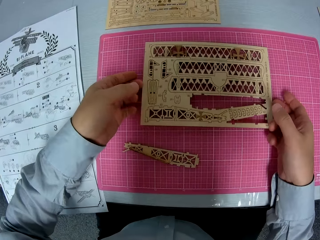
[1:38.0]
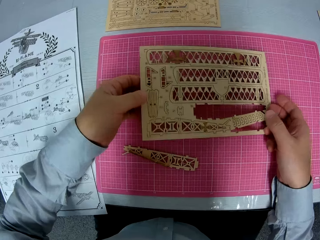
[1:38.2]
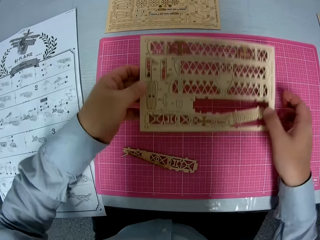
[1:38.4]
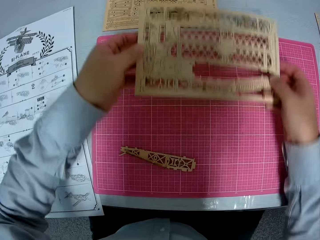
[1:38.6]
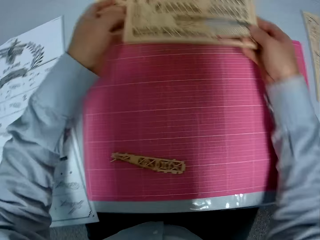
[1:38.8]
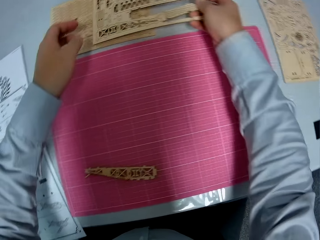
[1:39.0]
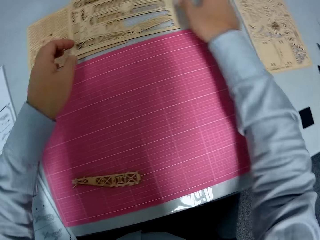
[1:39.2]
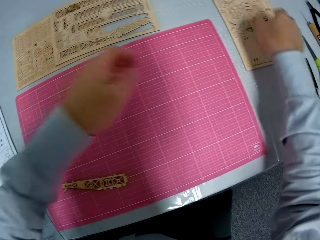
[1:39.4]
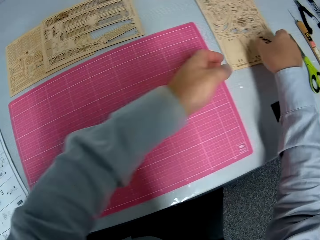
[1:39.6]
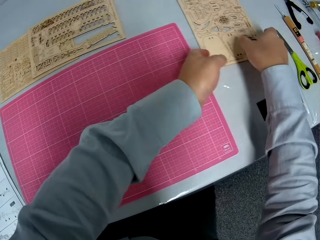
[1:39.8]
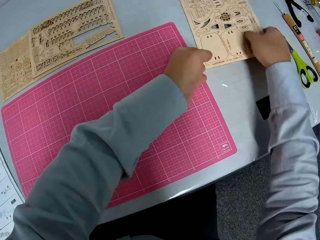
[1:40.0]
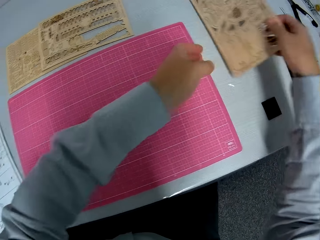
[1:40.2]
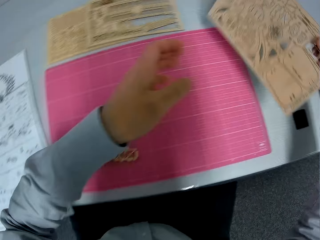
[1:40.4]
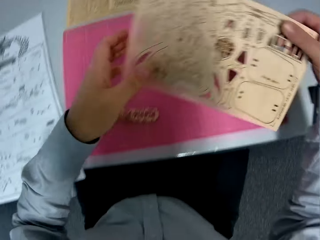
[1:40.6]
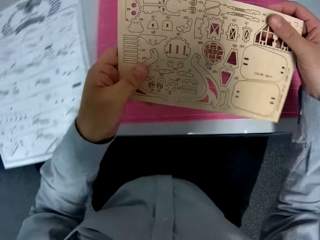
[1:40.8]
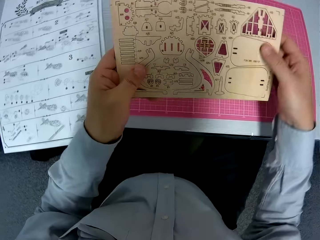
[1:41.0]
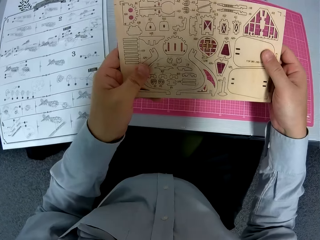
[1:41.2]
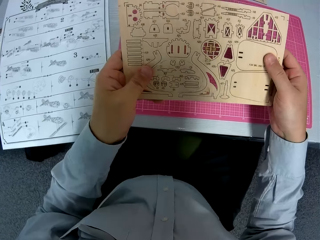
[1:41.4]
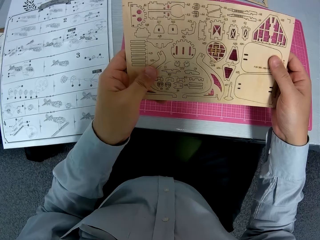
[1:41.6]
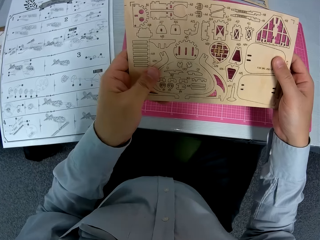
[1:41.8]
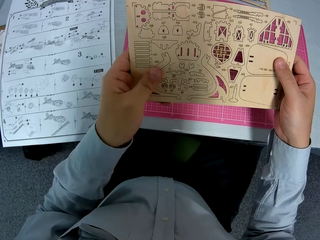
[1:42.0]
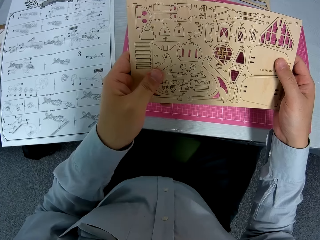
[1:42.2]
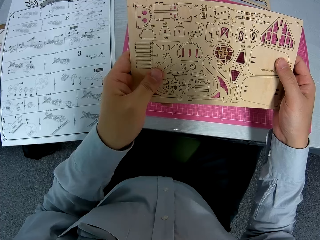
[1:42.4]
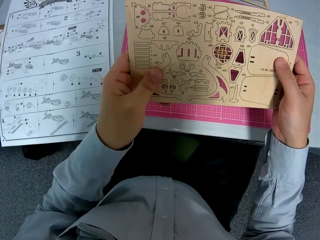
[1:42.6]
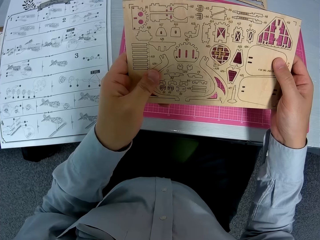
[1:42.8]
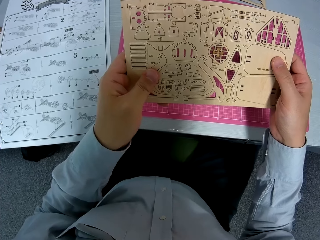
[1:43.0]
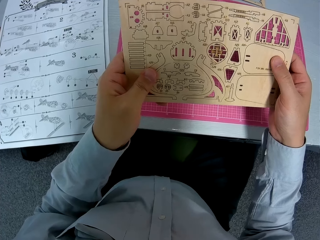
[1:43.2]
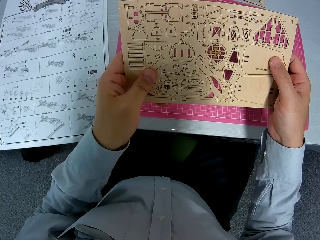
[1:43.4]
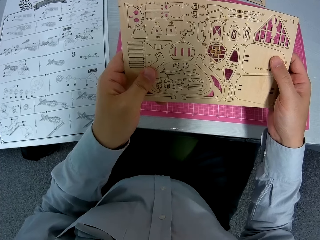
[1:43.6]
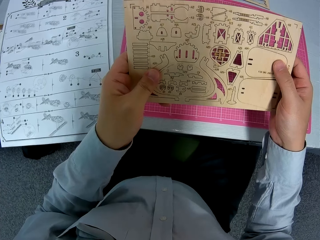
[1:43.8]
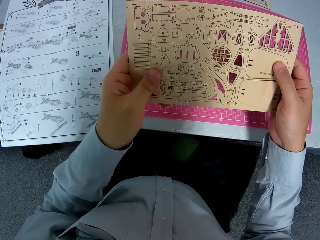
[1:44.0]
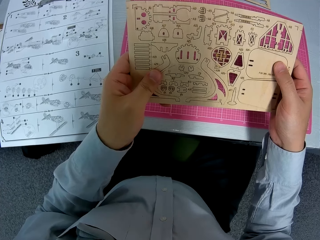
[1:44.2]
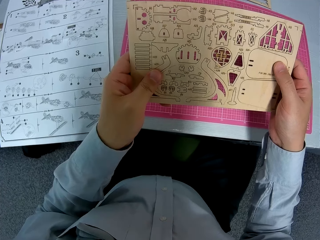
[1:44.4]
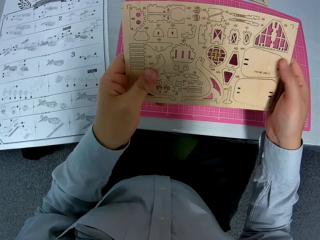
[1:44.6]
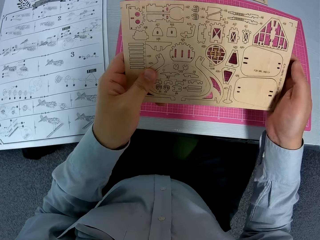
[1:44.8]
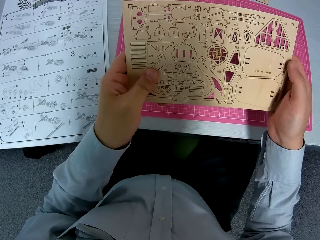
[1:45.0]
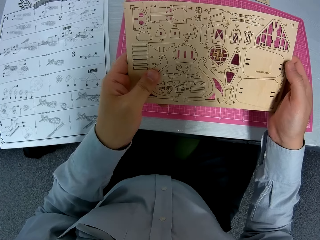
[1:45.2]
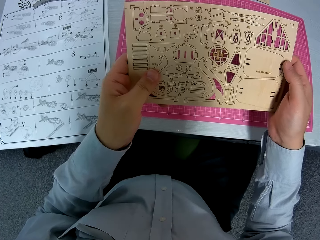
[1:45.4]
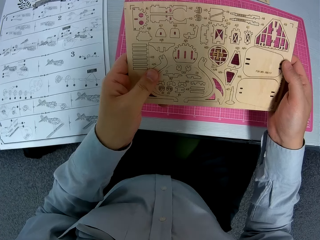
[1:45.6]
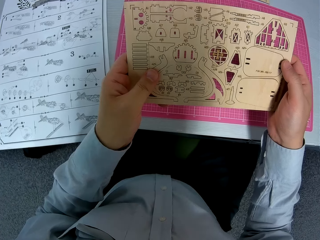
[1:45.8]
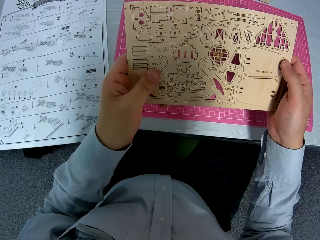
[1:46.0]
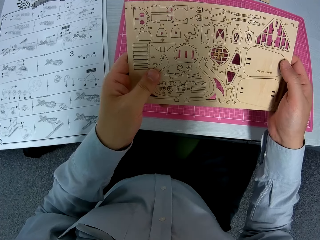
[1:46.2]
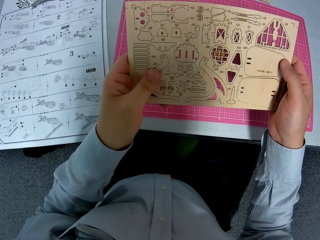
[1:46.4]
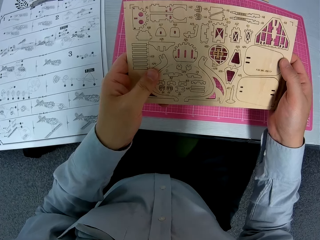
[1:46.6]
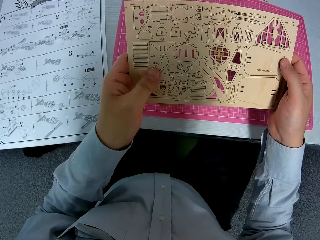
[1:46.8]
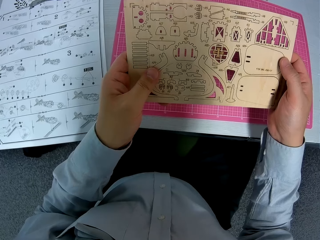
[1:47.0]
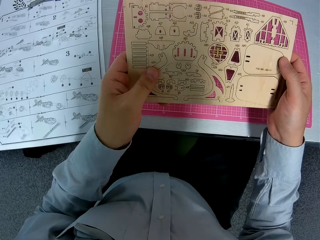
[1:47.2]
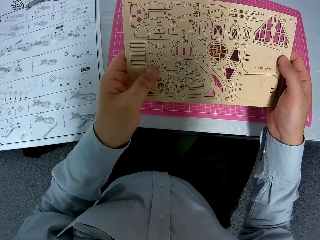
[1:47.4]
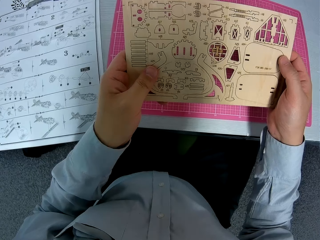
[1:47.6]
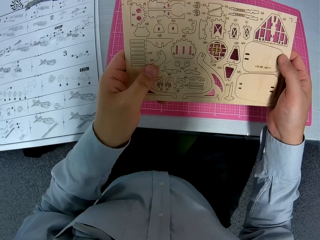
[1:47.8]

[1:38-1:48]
The camera wearer picks up something from the cutting mat. They move the paperwork on the table. They put something on the table. They carry another paperwork from the table. They pick up something from the table. They look at something.

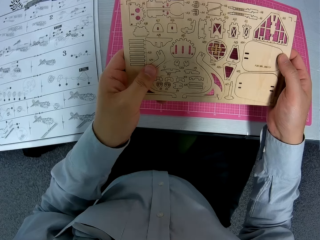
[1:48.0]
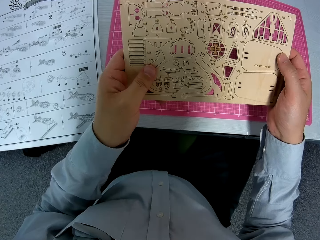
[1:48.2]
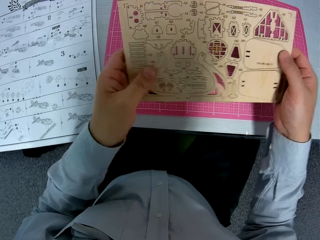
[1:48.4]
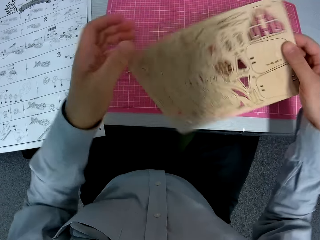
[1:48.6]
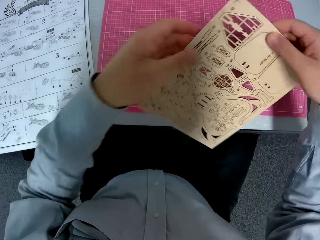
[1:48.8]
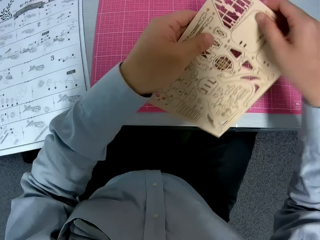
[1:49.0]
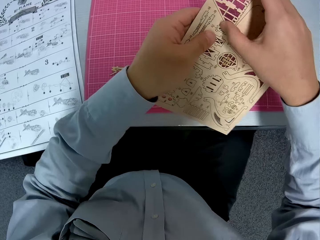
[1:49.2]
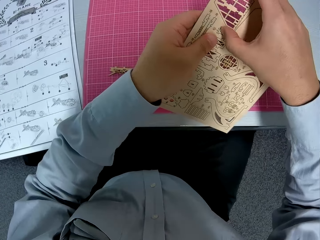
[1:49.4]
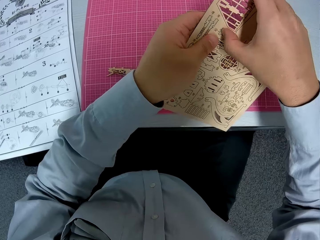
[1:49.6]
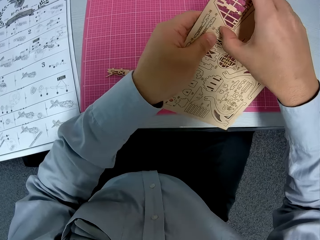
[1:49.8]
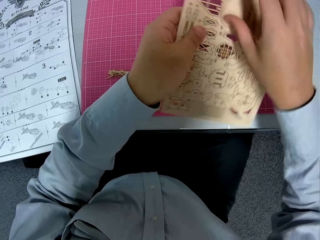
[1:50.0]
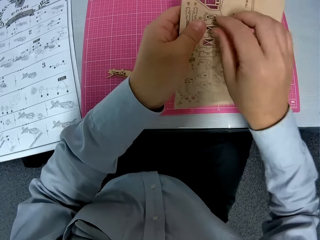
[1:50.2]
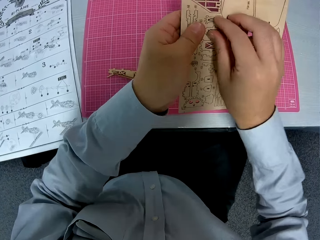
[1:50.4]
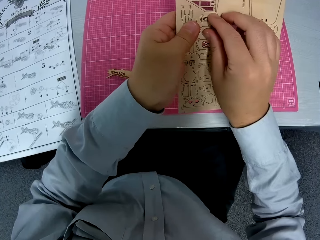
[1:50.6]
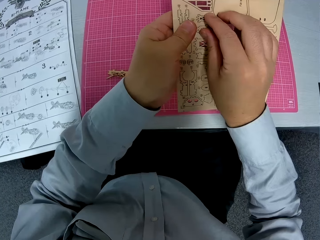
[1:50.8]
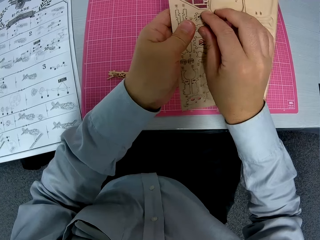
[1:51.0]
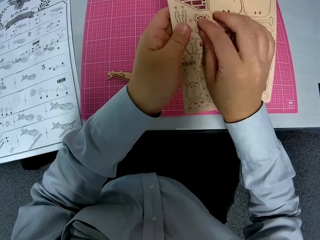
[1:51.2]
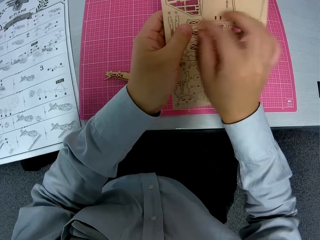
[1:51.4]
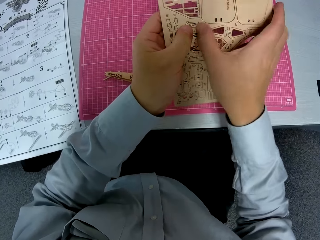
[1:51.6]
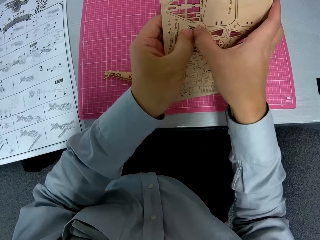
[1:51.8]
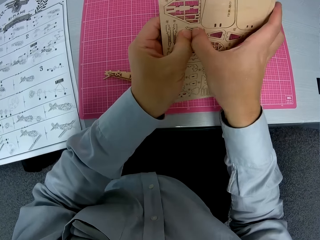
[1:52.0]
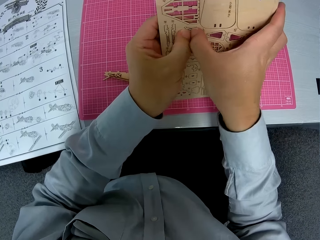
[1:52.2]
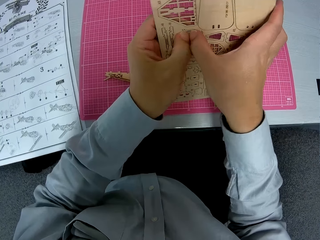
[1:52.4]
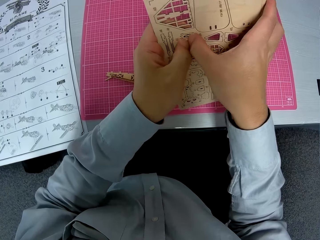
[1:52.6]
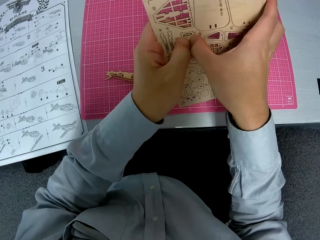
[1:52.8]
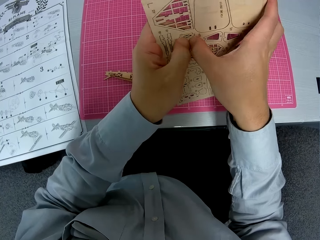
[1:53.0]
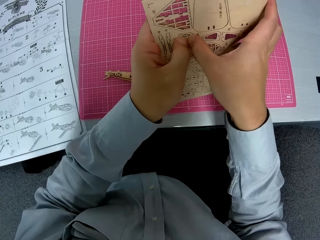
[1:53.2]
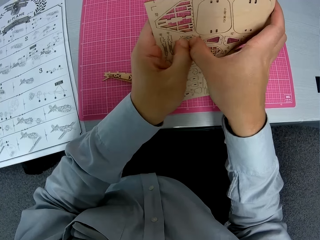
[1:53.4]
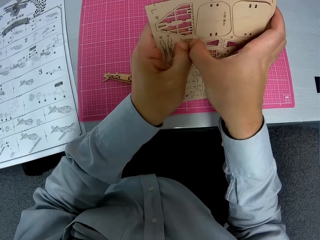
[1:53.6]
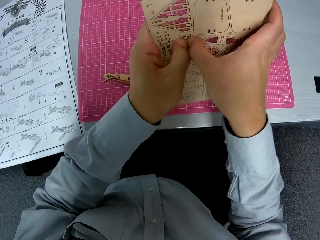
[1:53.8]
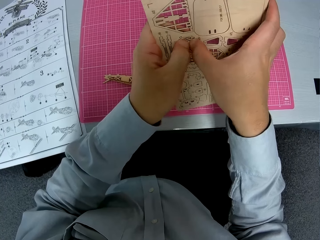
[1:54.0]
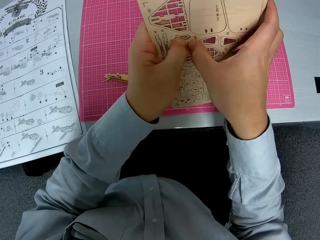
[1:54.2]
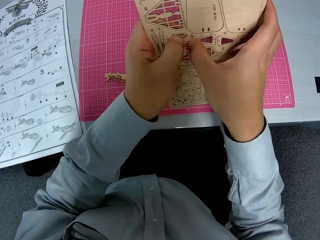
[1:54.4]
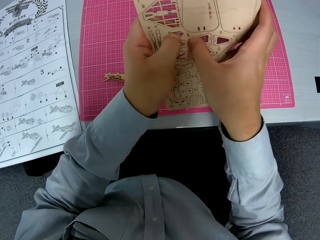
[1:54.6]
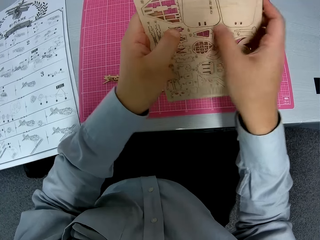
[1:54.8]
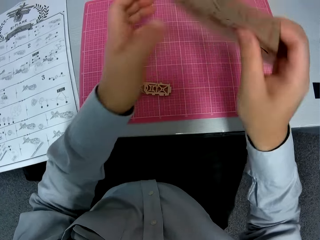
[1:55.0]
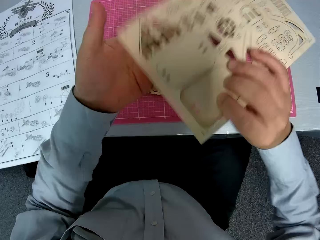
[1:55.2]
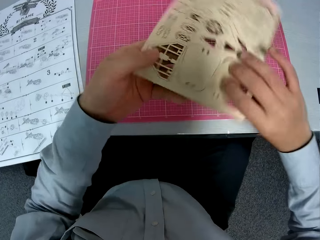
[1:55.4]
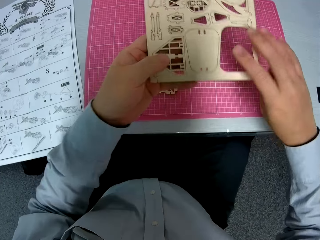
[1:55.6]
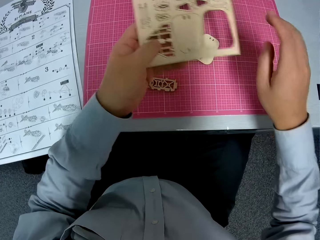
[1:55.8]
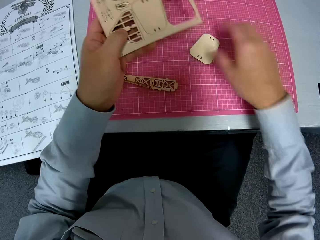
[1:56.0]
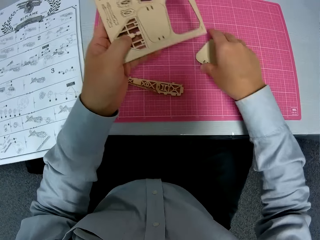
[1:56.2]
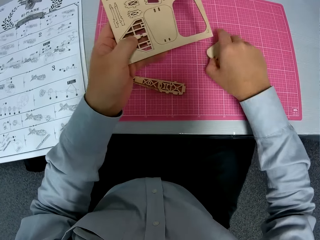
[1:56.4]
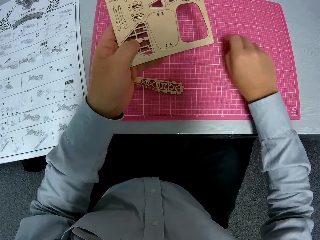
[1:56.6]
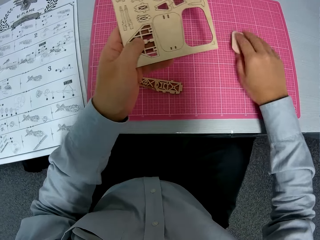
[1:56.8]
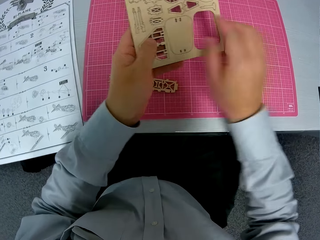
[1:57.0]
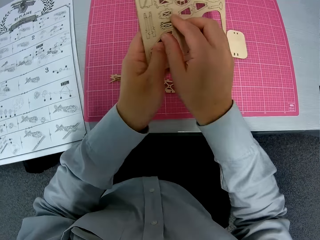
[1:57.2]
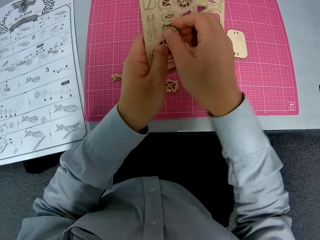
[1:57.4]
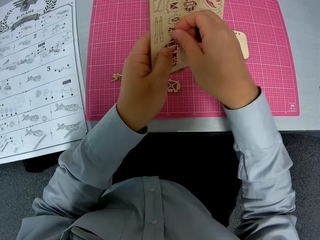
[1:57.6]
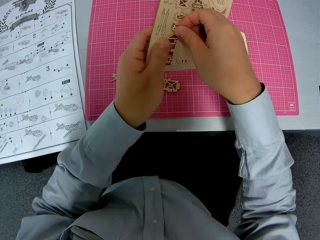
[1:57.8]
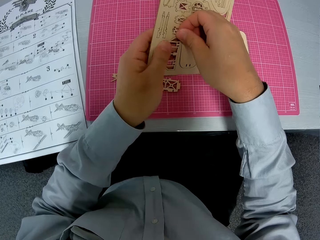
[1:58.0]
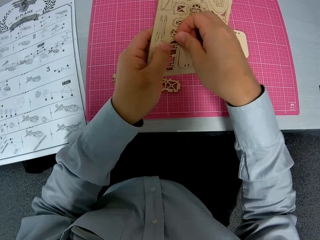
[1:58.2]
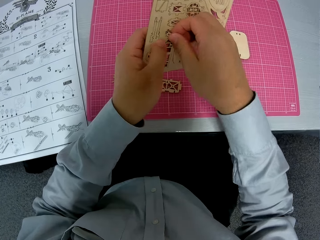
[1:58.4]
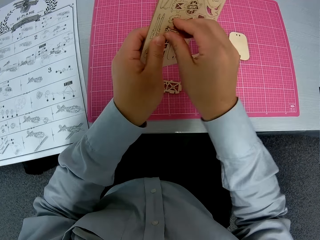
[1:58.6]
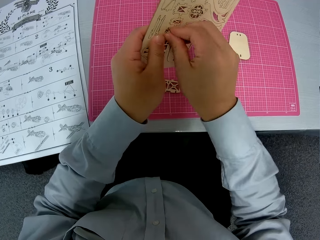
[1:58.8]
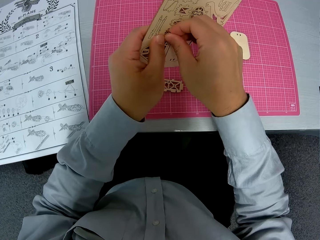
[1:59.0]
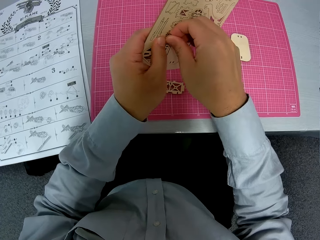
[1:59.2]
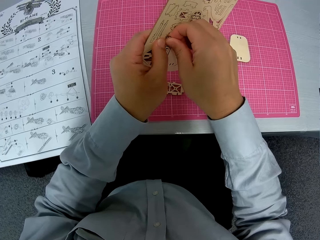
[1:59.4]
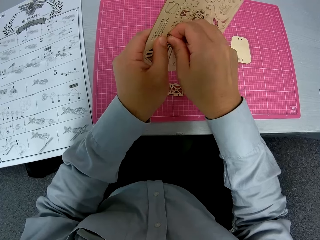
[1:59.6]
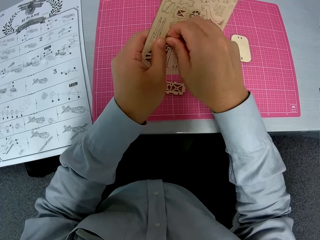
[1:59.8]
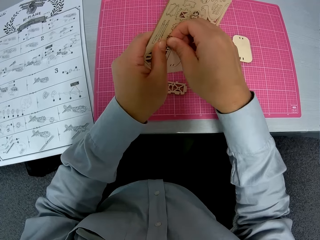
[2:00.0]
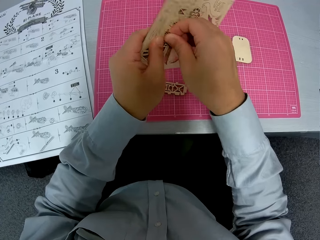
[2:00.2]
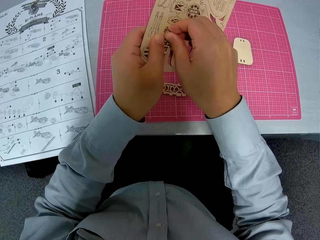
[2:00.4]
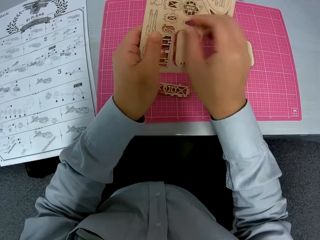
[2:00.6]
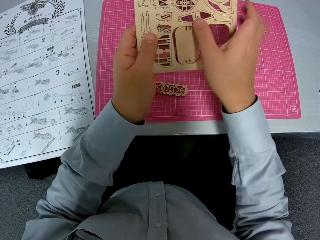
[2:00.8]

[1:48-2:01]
The camera wearer turns something. They push a piece of wood from something. They remove a piece from the paperwork. They pull a piece of wood from something. They push a piece of wood from something. They turn something. They move a piece of wood from the cutting mat. They move the piece of paperwork on the table. They pull a piece of wood from the paperwork.
